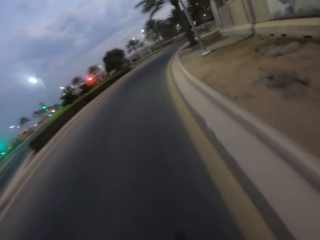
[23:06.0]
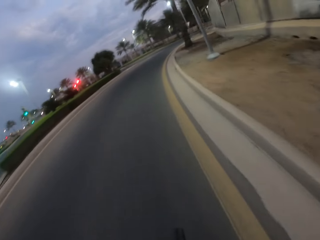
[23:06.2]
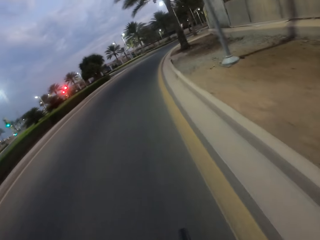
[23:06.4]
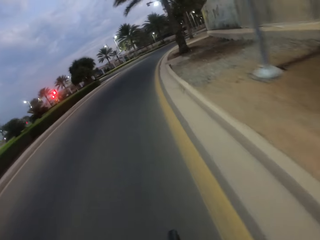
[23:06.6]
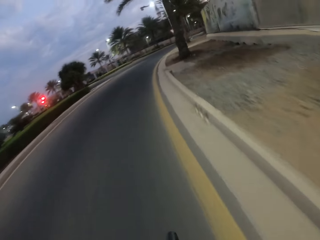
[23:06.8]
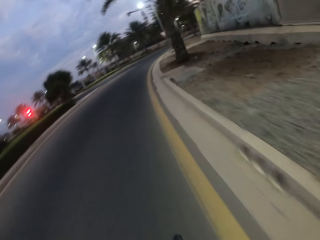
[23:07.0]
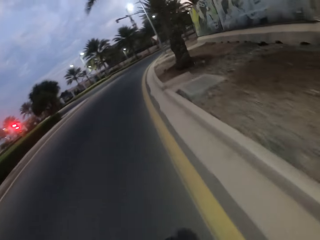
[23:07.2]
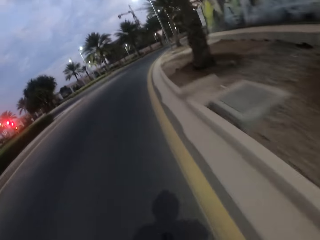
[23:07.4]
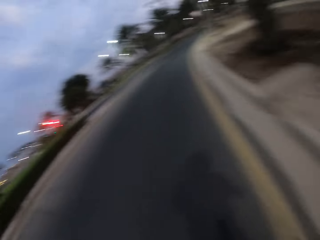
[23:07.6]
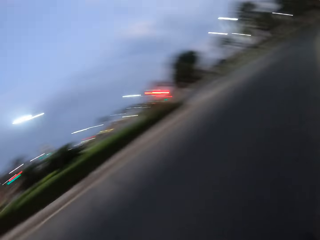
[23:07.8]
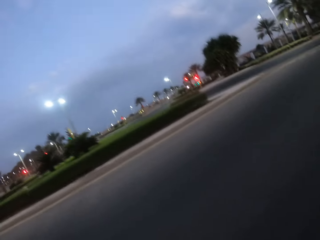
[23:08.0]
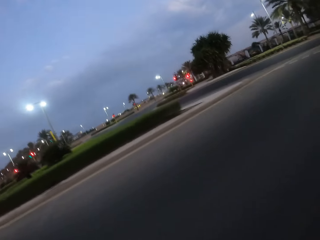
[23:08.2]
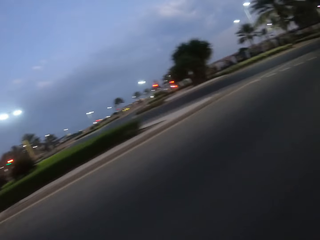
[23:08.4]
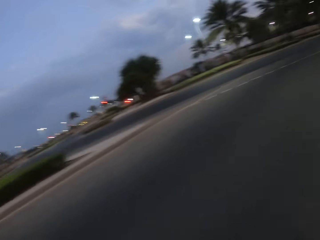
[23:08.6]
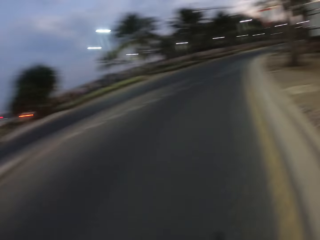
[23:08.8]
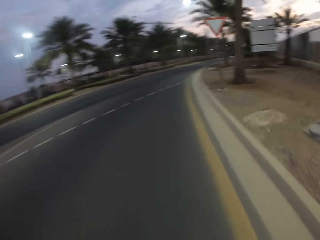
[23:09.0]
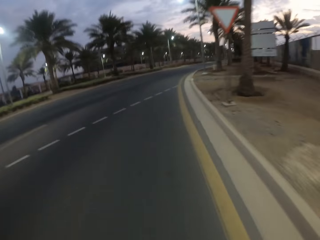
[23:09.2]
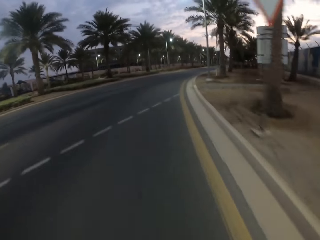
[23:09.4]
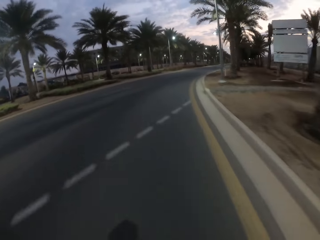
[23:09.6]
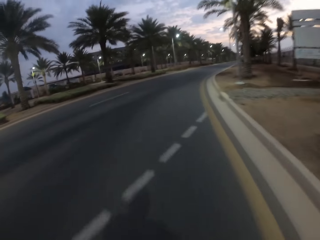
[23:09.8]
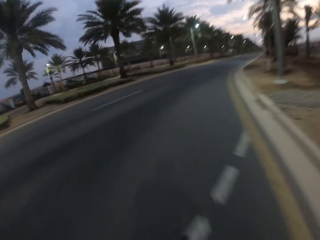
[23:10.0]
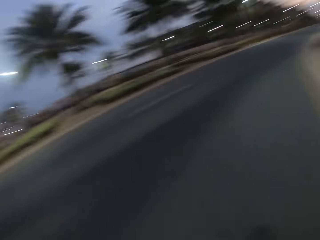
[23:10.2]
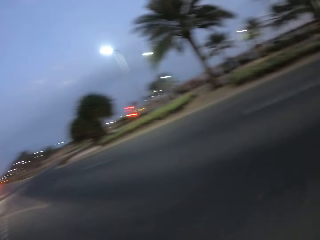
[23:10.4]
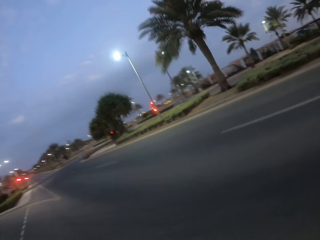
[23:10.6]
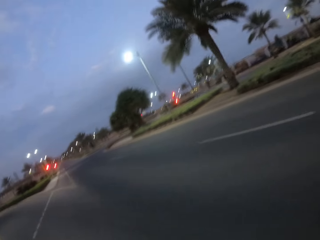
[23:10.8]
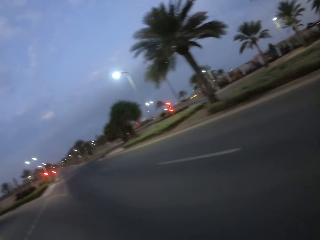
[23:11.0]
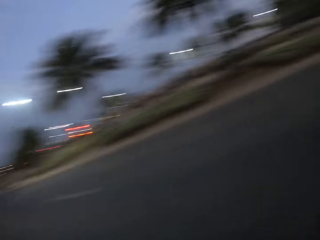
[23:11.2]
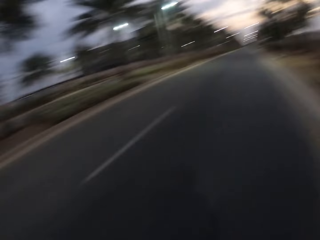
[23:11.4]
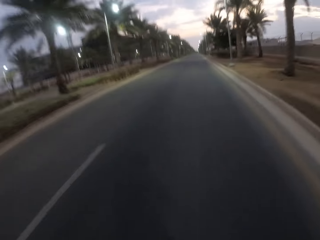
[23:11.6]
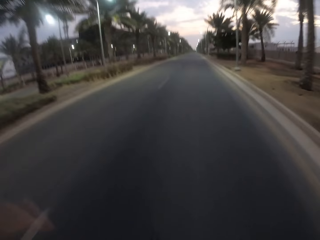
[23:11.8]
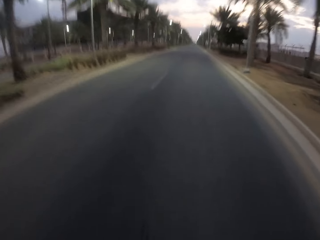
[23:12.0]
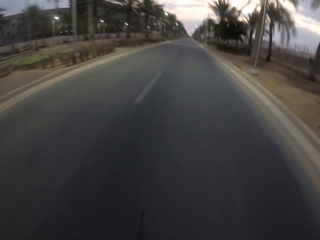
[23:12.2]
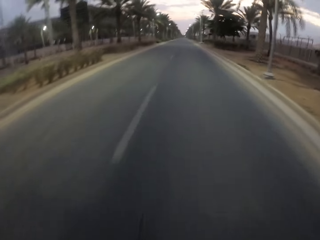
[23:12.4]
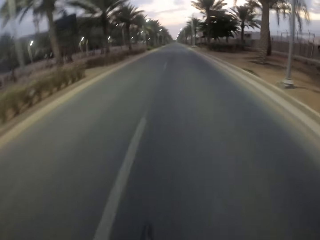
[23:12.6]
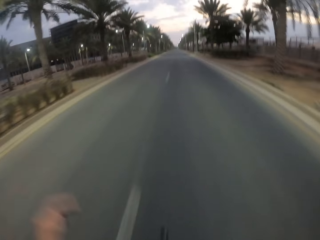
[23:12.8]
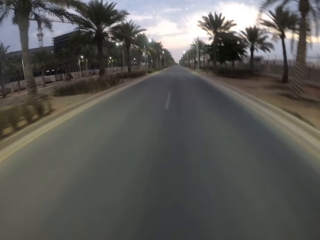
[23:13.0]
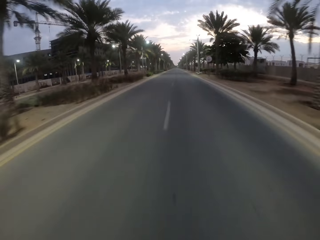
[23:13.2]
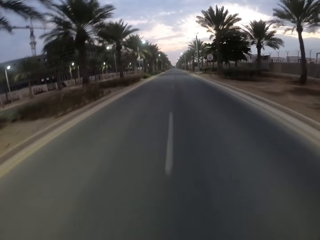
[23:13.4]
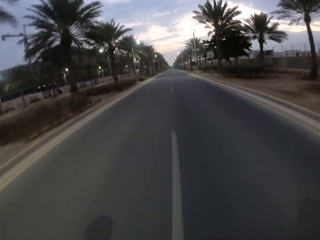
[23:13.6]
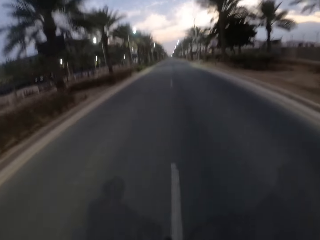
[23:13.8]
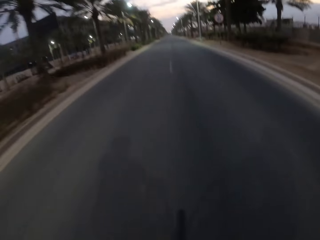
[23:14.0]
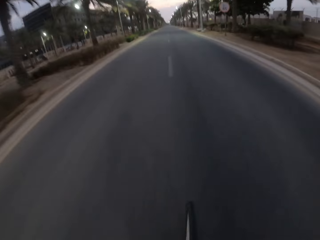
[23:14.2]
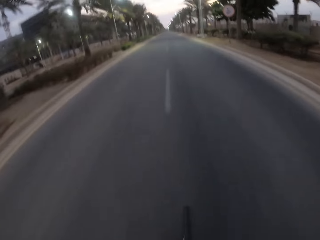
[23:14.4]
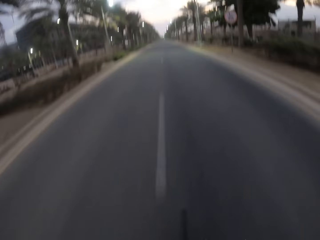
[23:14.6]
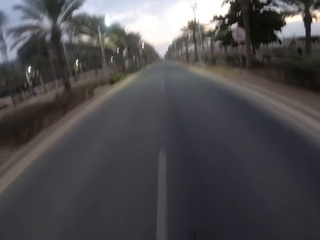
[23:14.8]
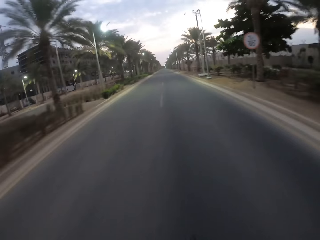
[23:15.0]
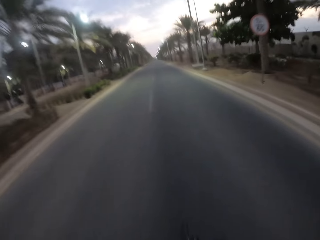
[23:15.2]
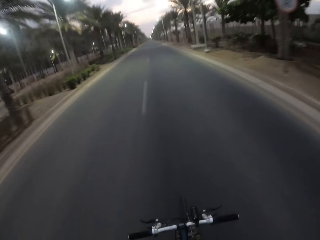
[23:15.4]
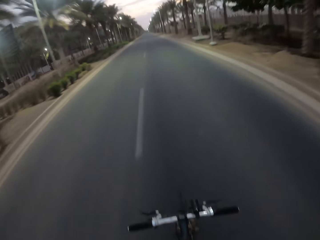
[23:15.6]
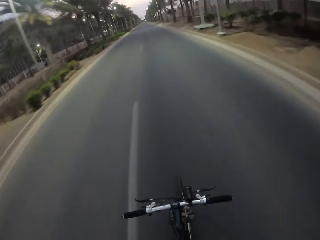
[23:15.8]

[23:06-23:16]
The camera wearer turns right on the road. They look left. They cycle on the road.

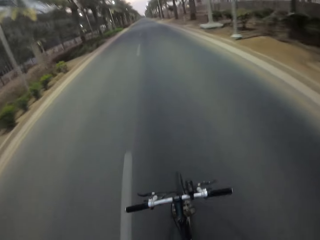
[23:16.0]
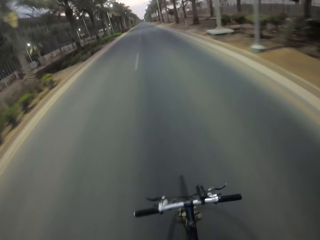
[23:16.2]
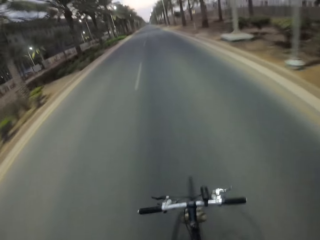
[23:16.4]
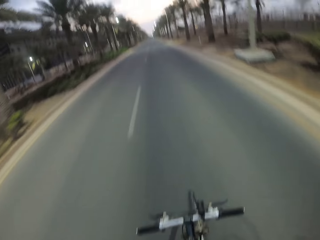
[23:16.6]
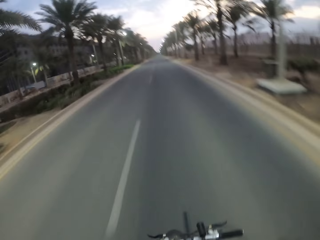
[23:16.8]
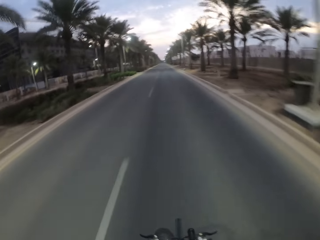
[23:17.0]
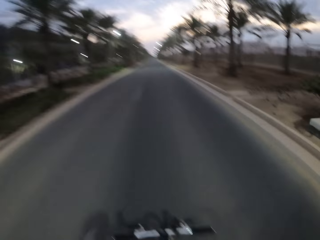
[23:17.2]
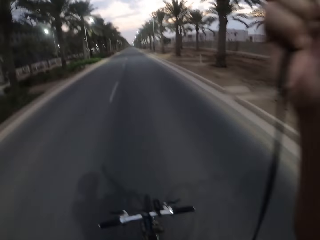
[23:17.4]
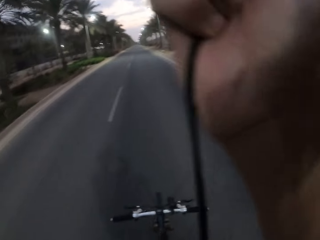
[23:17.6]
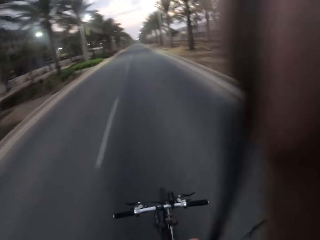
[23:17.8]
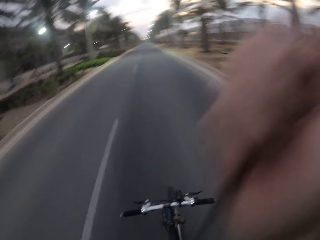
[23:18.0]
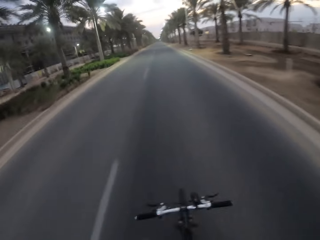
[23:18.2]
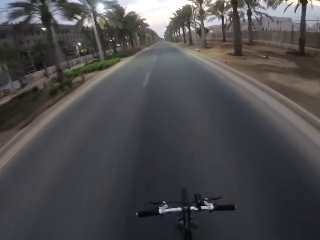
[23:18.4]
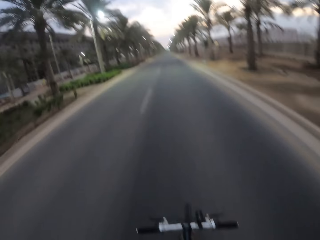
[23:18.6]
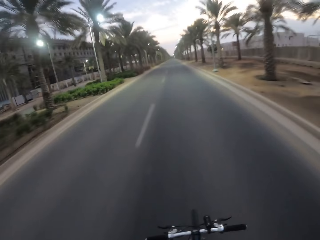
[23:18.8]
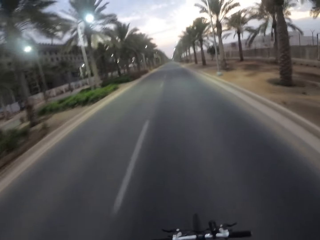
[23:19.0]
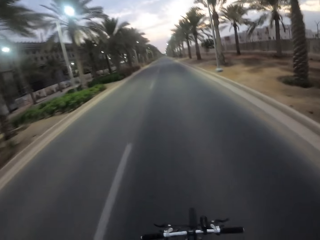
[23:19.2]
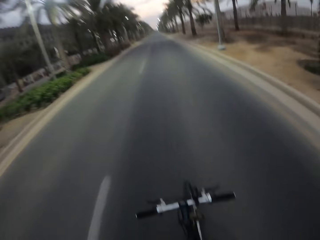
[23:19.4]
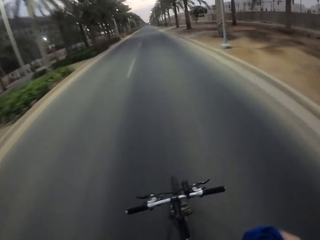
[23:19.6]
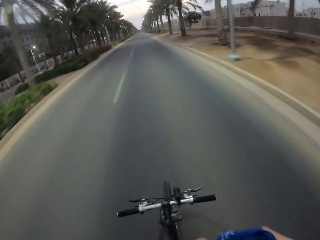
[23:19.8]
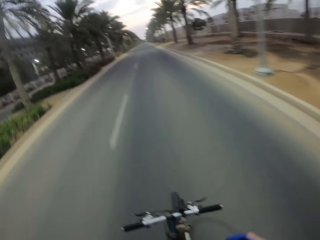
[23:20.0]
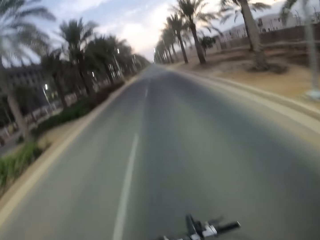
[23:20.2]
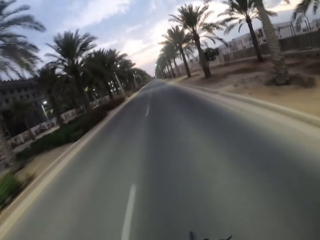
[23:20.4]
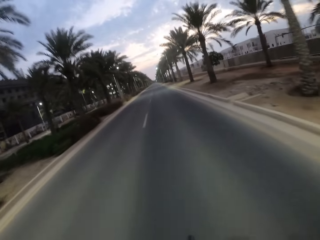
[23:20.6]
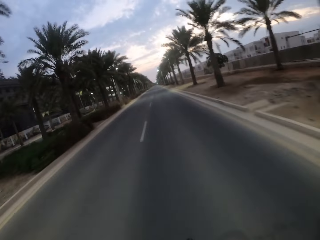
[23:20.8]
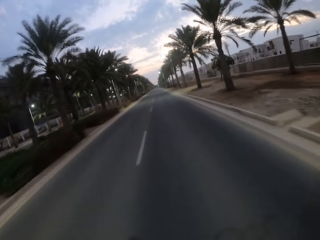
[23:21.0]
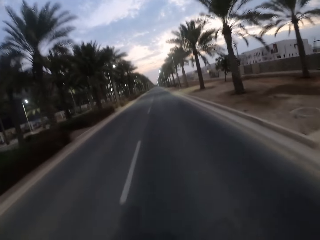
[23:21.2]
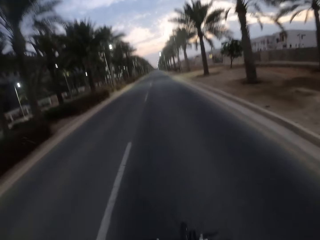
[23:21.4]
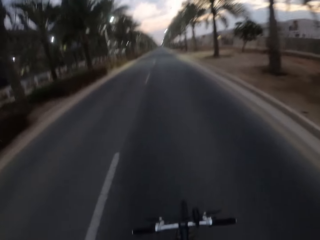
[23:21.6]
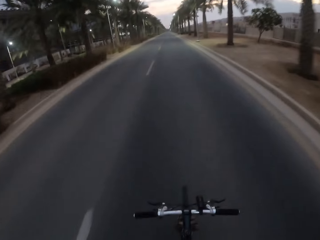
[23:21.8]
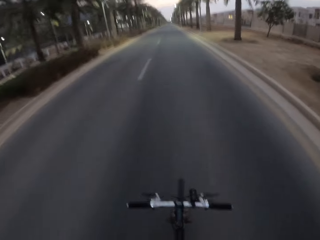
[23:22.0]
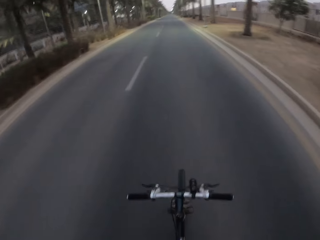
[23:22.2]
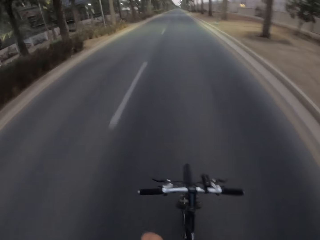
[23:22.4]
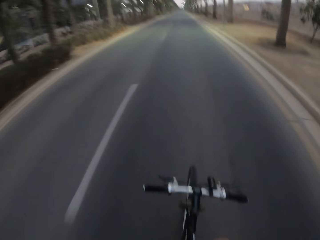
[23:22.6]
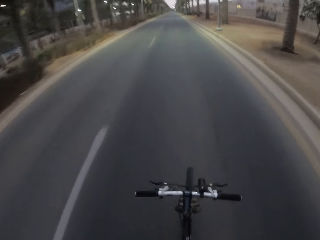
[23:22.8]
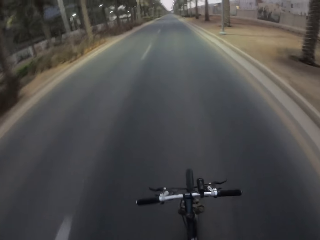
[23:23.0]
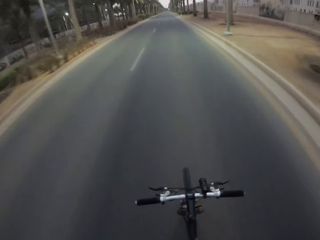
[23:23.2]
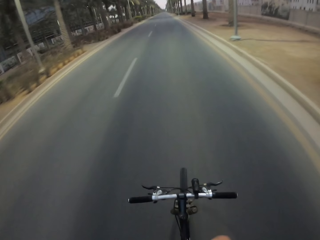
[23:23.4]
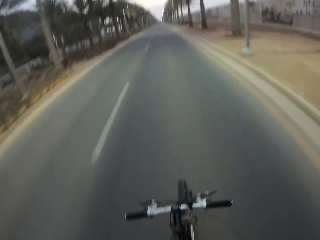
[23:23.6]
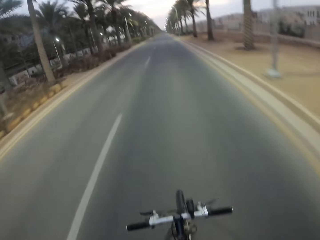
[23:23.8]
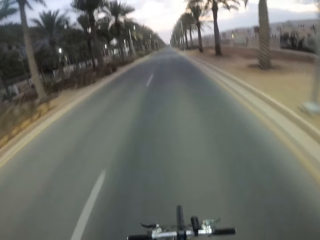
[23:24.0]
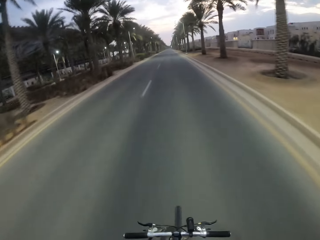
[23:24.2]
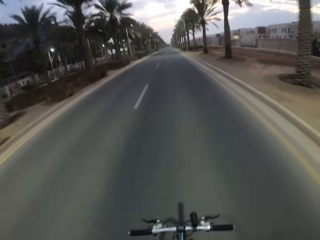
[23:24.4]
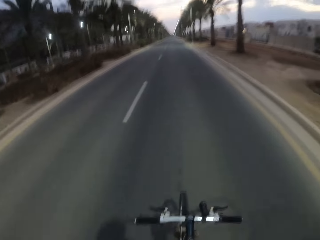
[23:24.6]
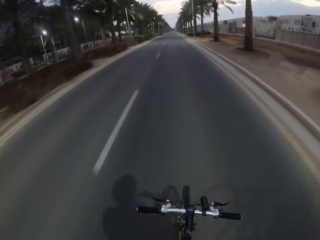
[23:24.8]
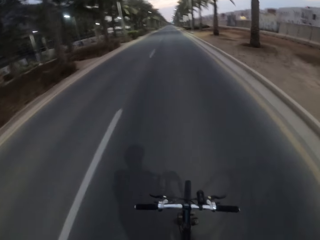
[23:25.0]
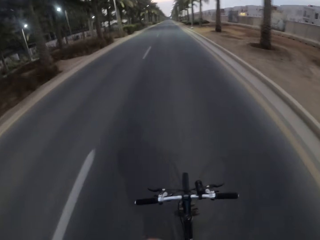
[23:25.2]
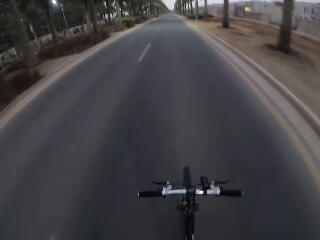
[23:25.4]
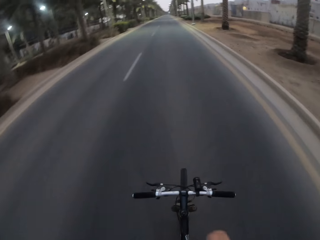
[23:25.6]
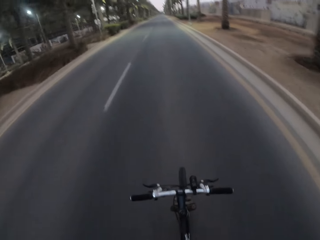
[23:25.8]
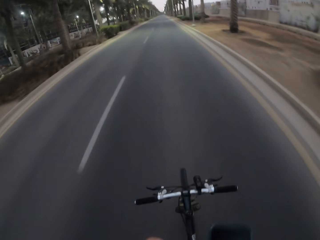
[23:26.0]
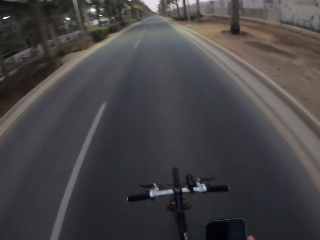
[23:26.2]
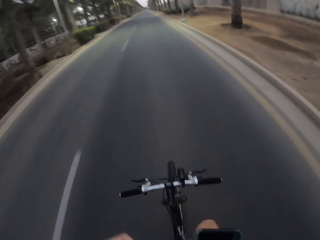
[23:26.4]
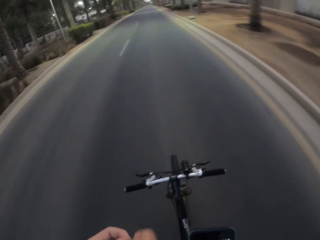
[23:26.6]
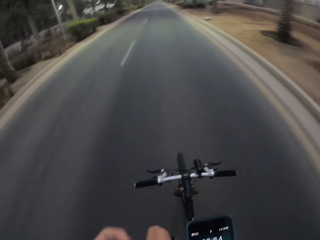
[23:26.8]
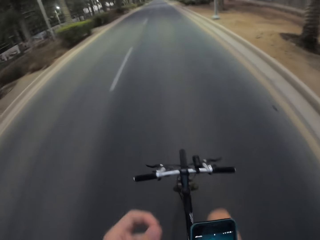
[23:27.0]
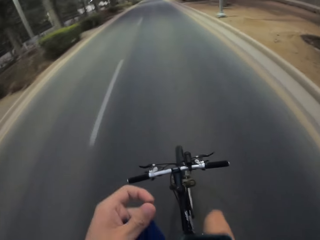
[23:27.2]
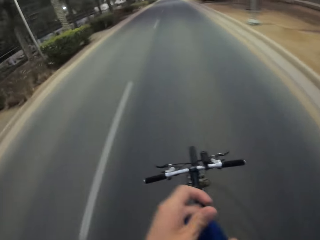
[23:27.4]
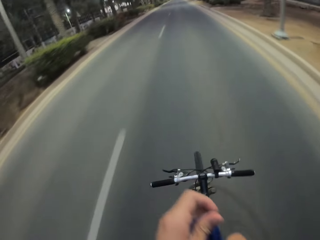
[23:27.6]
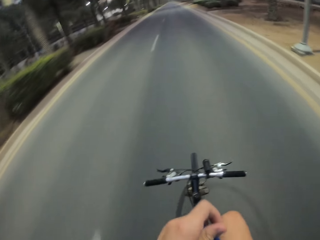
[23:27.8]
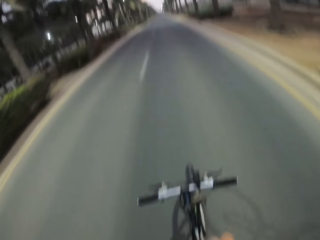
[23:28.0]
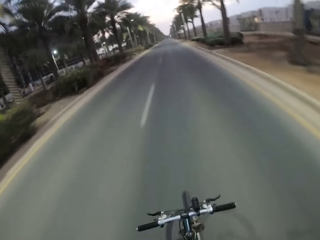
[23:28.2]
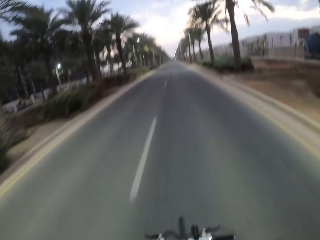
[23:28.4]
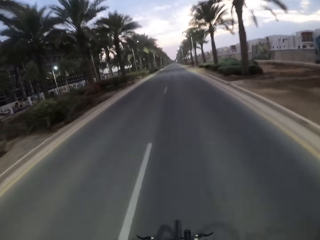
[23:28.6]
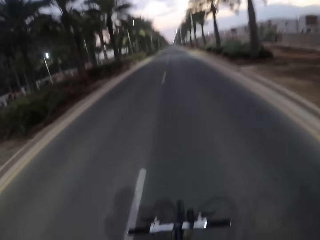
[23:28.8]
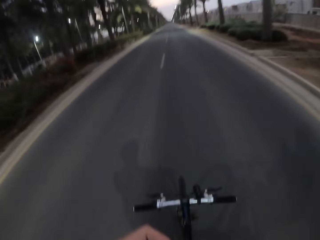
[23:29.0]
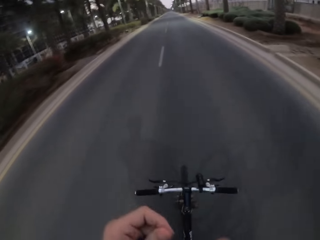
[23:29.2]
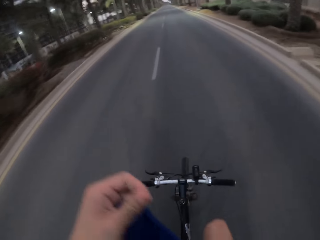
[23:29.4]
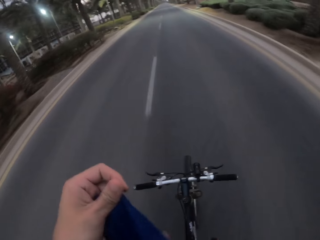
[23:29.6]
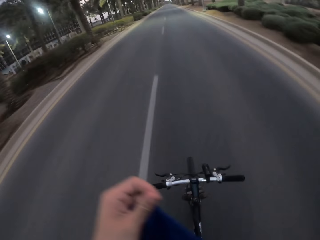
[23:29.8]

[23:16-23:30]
The camera wearer lifts the bag's handle. He puts the hand that had the handle down. He holds the phone. He lifts the hand with the handle slightly. He drops his hands off.
